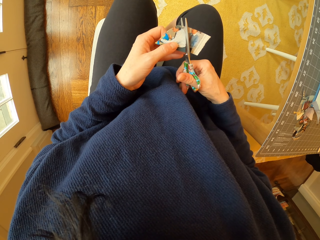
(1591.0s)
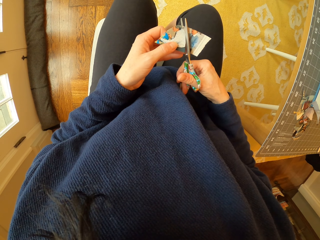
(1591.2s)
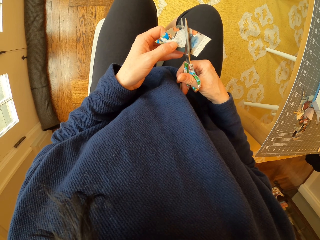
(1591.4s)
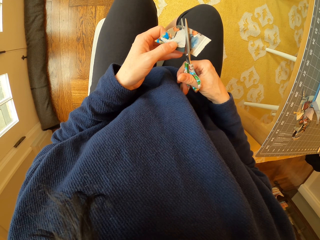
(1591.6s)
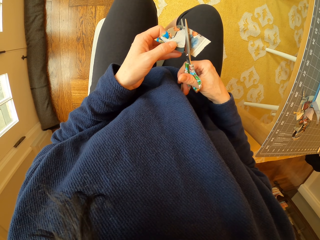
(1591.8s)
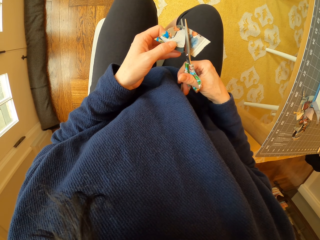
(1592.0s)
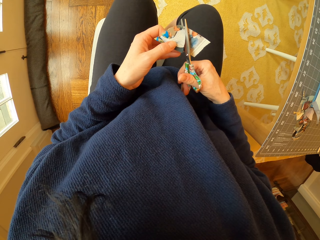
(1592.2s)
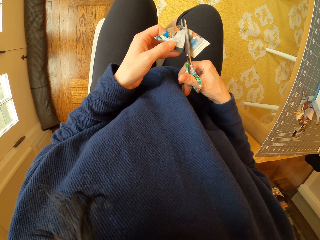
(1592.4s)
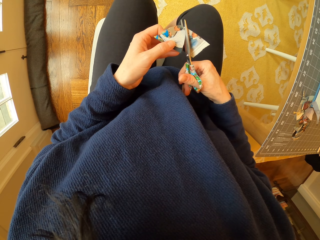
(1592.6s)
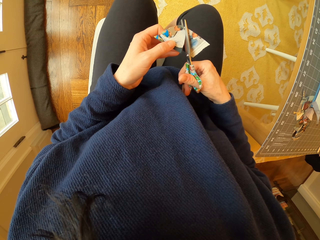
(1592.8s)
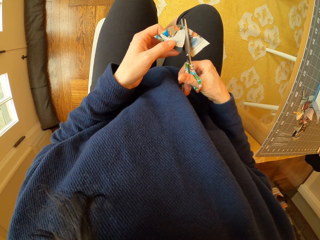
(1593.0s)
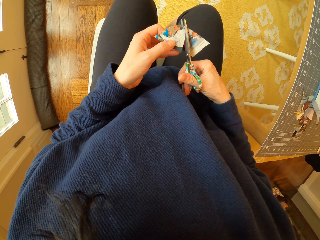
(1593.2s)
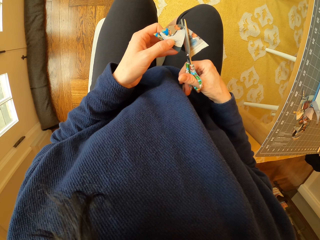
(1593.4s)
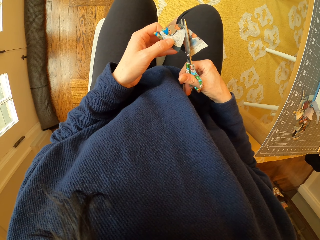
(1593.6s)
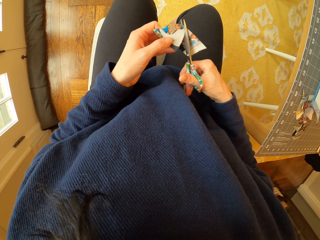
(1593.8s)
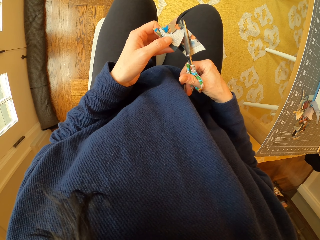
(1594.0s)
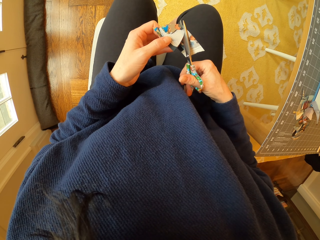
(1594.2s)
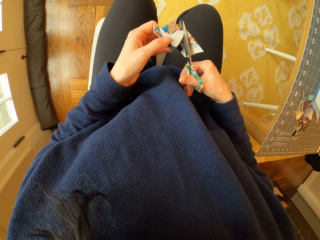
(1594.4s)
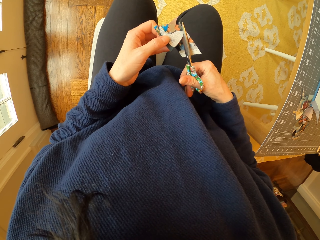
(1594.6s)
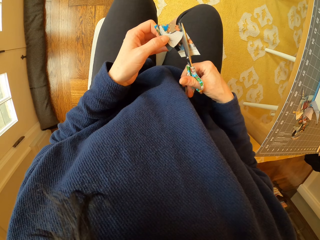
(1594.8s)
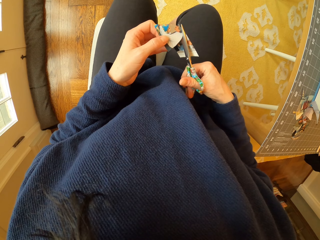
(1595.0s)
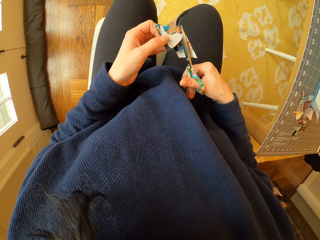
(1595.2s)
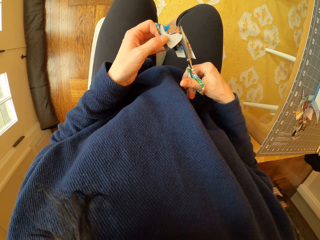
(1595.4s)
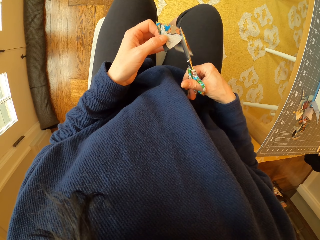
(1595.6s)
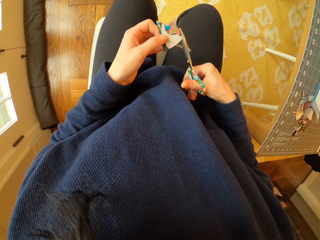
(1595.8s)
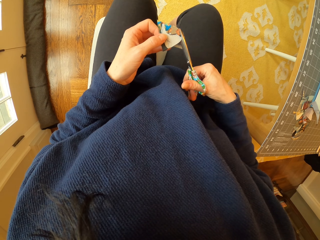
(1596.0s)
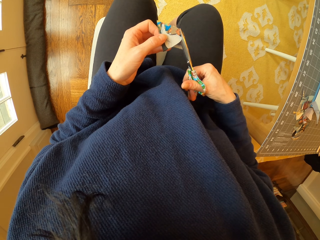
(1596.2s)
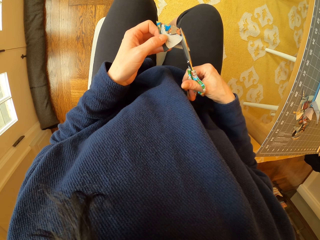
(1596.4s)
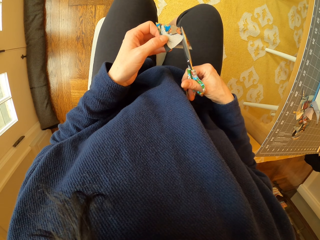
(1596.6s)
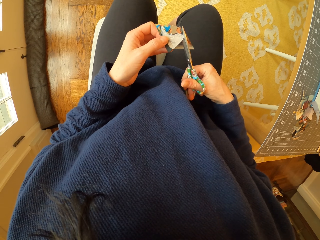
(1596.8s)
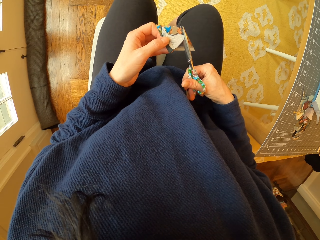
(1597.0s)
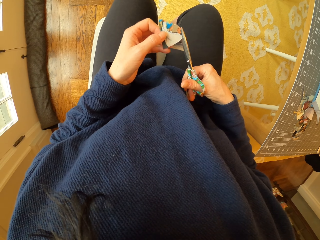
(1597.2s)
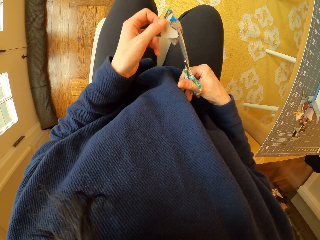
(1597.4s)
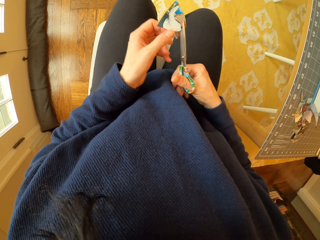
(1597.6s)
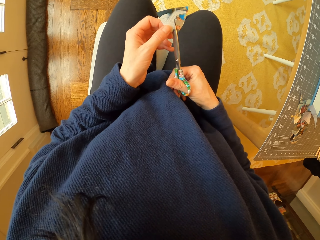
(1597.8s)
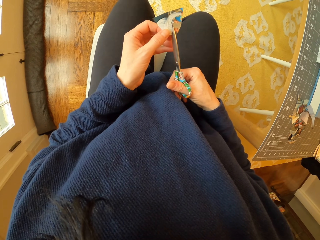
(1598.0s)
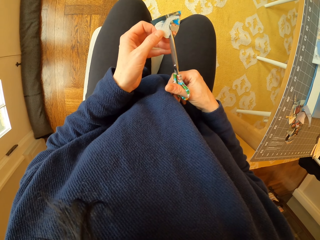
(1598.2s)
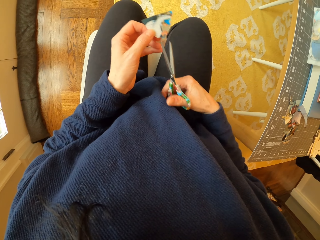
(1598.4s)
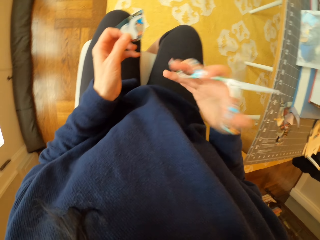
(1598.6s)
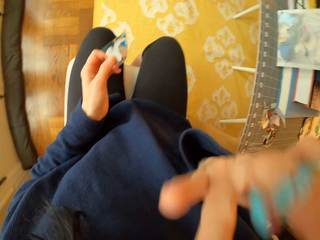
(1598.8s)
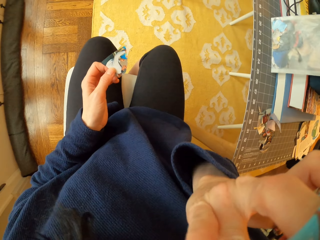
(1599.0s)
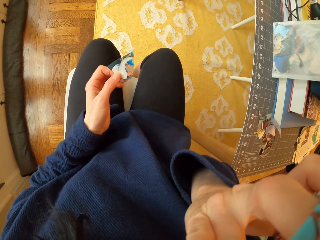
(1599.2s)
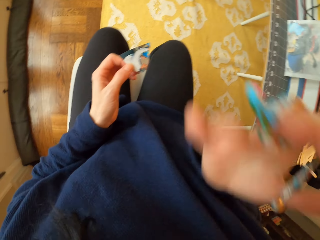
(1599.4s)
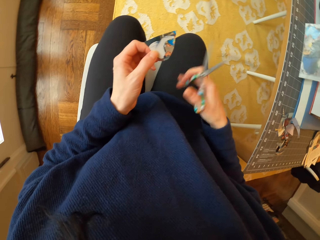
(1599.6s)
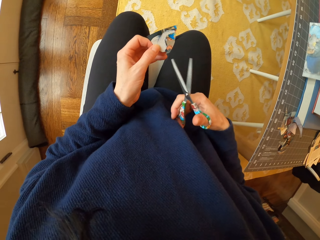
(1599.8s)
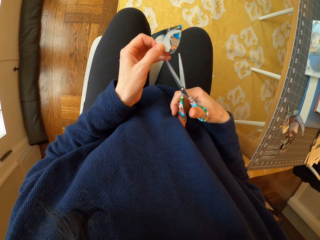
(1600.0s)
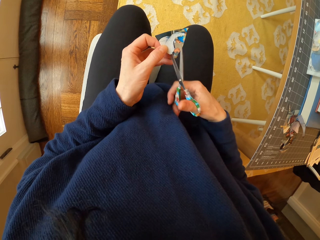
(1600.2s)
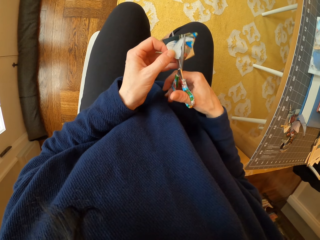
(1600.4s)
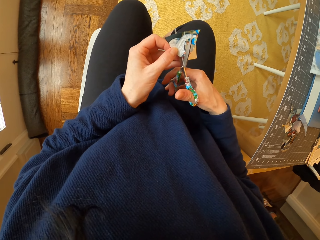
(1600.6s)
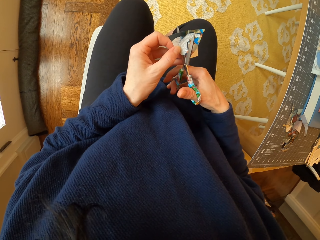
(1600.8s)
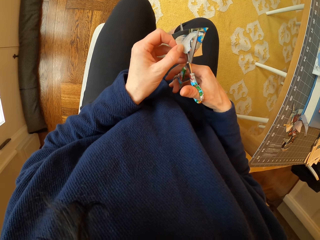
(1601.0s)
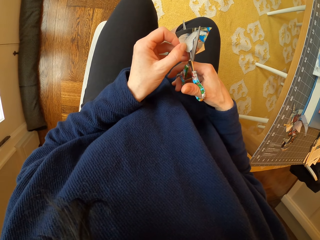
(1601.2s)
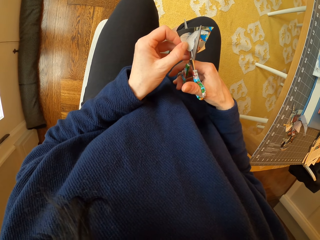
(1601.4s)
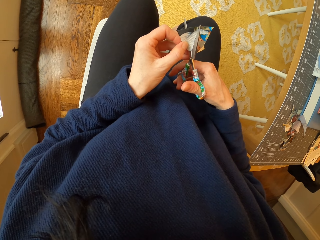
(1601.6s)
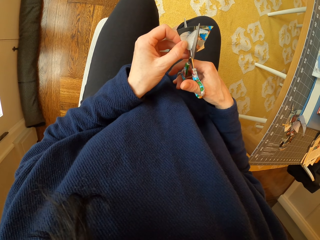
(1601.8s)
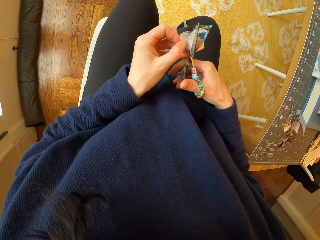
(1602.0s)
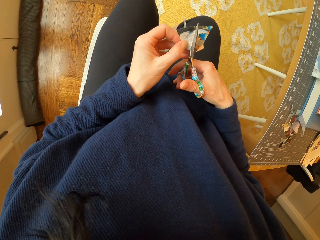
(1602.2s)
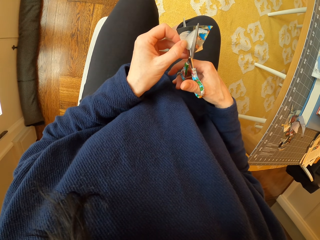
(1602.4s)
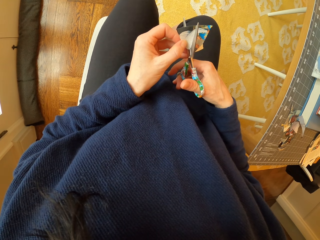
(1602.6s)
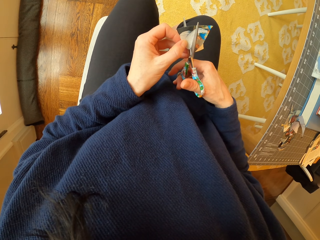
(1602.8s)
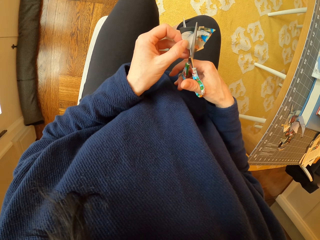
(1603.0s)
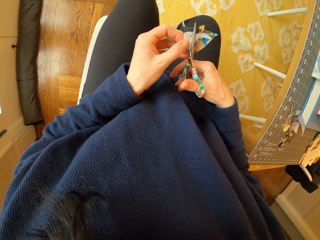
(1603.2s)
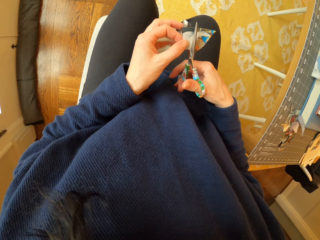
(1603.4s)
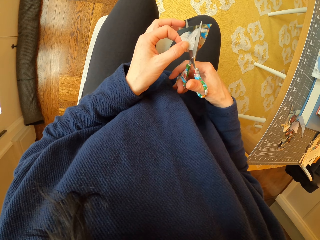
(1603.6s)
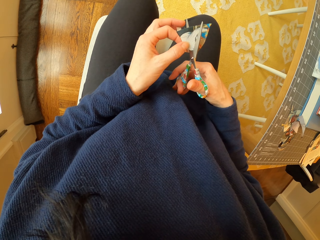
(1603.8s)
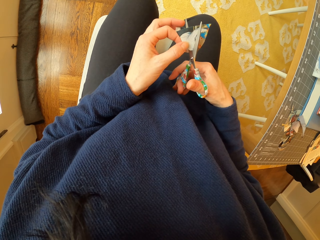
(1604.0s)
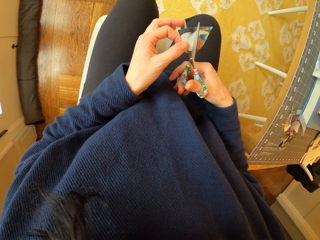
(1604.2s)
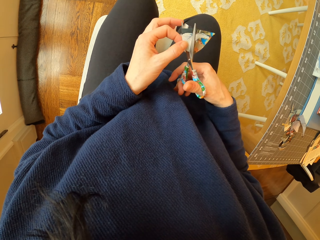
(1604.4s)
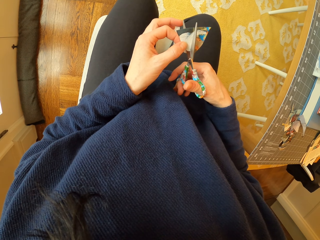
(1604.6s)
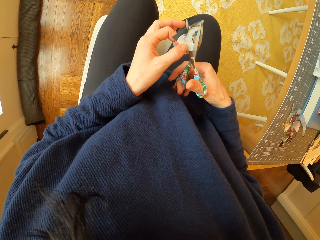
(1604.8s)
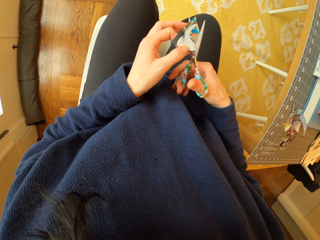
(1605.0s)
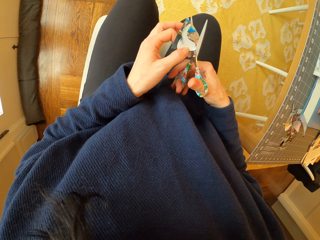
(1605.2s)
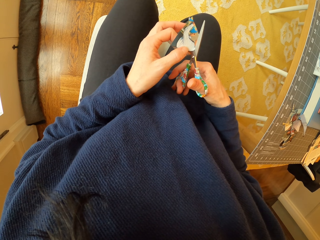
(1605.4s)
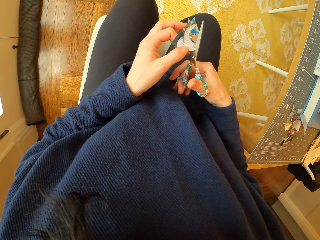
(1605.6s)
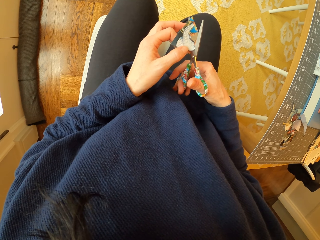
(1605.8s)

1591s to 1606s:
The camera wearer rotates the piece of paper. She touches the face. She touches her phone. She cuts the piece of paper with the scissors.

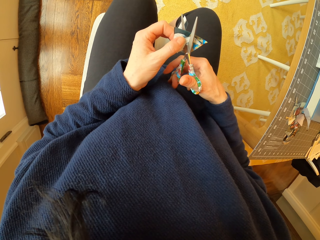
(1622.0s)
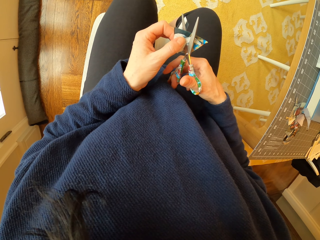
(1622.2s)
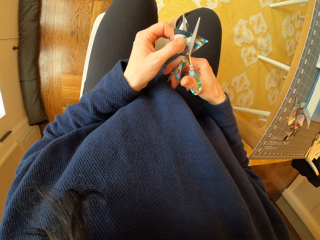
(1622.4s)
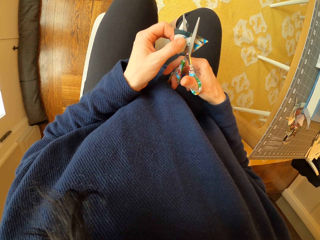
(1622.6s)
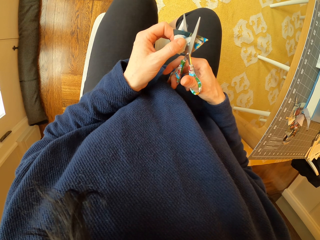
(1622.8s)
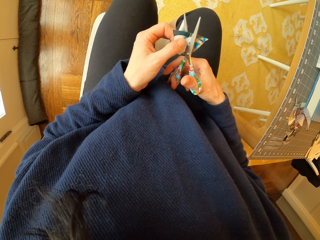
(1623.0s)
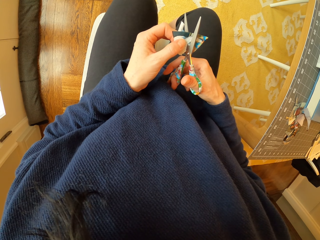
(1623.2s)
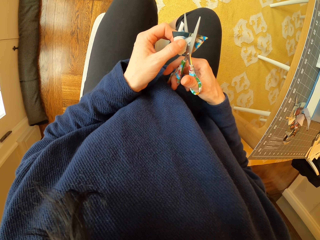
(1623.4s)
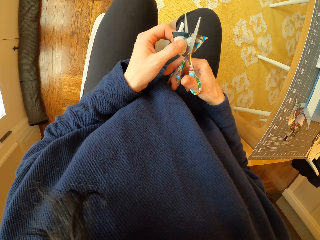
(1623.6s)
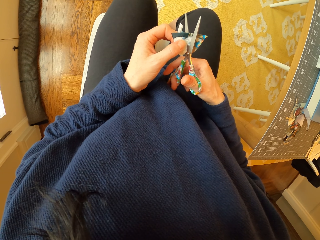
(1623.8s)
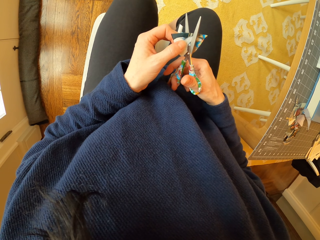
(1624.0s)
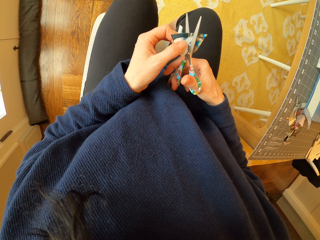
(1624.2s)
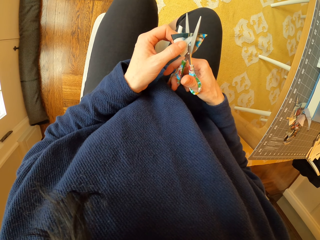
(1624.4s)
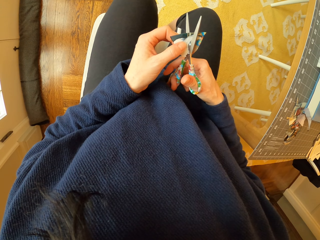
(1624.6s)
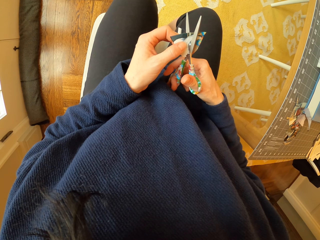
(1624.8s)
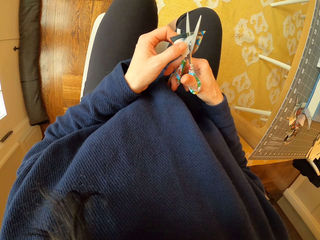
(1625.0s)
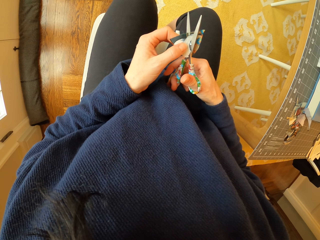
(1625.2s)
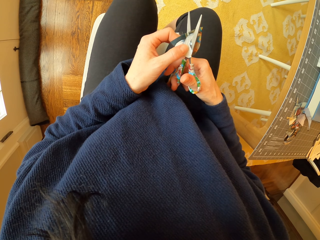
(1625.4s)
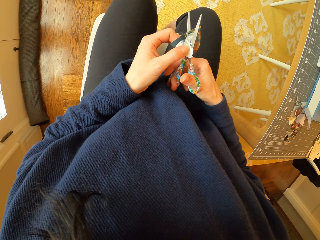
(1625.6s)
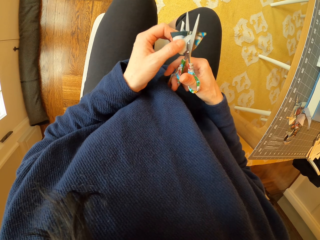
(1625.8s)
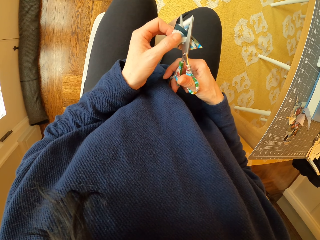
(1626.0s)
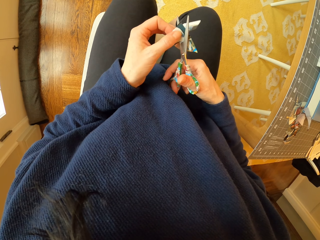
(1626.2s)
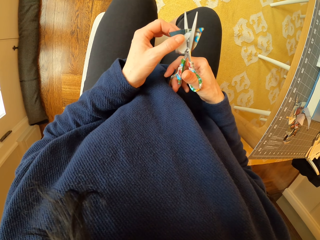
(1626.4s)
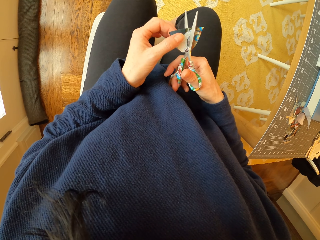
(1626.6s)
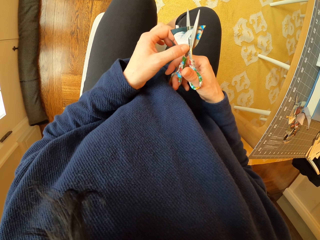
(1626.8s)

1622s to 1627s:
The camera wearer rotates the piece of paper.

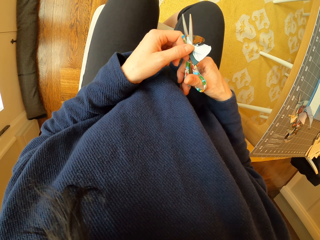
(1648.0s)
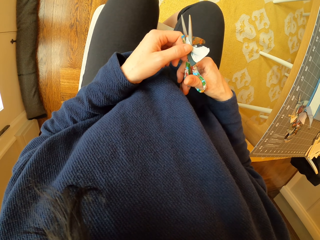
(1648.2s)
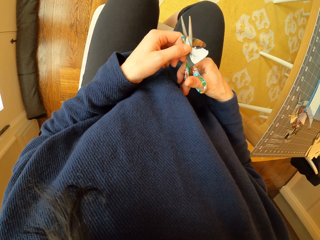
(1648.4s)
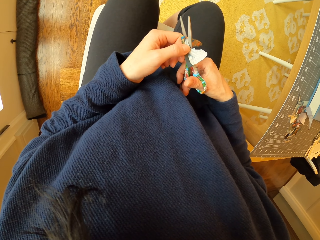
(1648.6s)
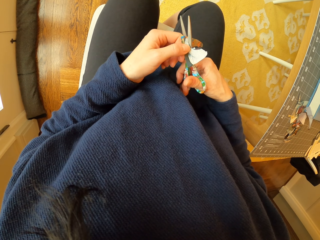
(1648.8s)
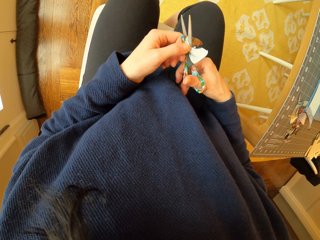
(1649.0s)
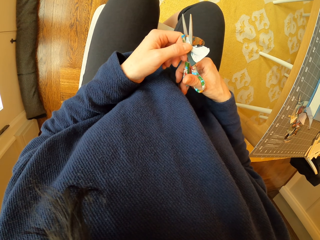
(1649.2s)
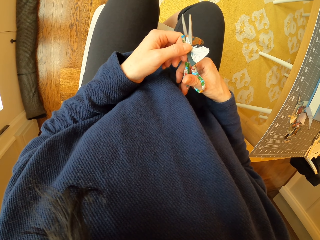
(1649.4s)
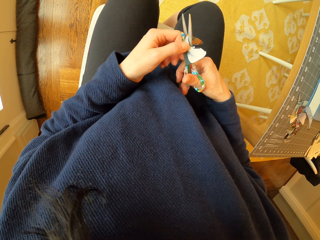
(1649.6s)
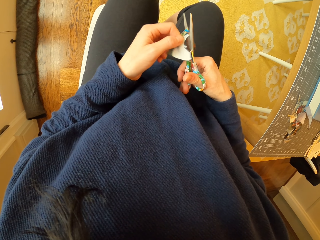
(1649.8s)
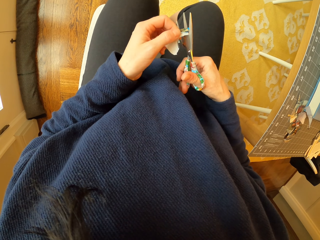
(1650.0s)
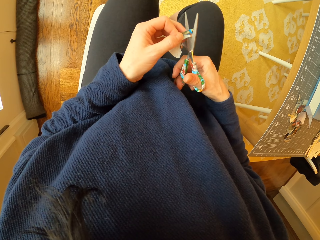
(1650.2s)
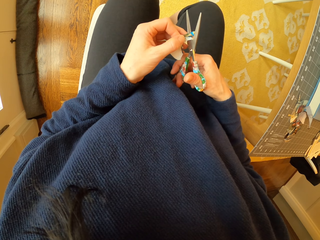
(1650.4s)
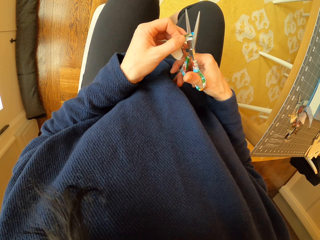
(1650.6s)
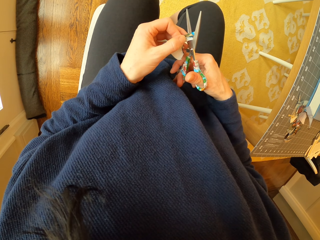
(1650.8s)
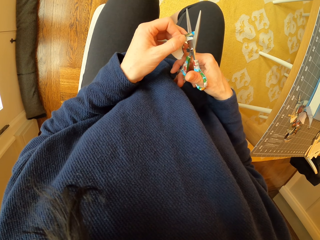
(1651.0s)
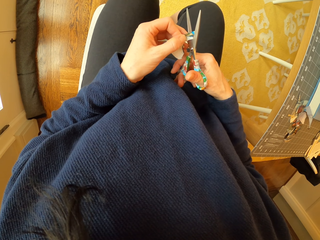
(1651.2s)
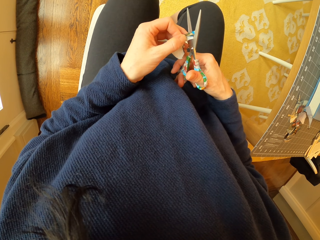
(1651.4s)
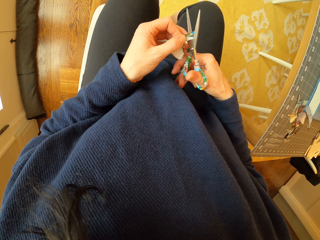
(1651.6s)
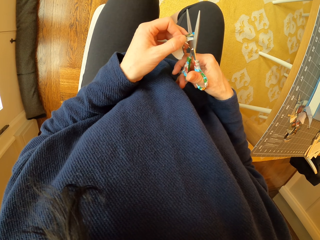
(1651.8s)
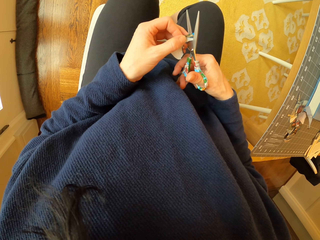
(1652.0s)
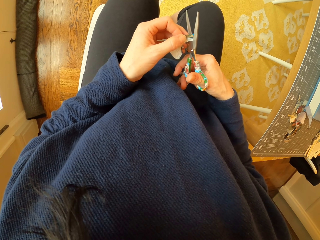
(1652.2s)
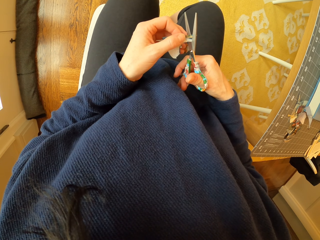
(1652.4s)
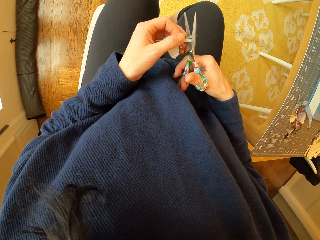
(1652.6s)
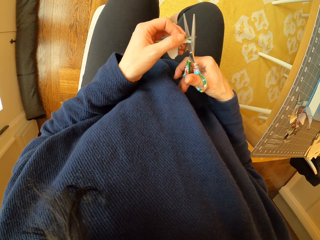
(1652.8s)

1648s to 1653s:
The camera wearer adjusts the piece of paper. They cut the piece of paper with scissors.
